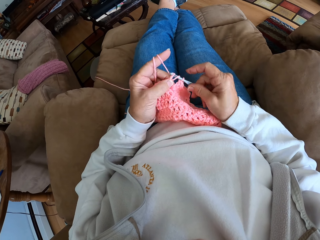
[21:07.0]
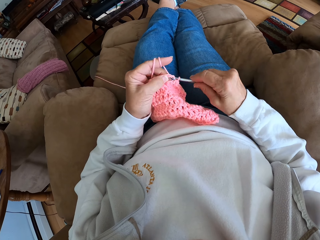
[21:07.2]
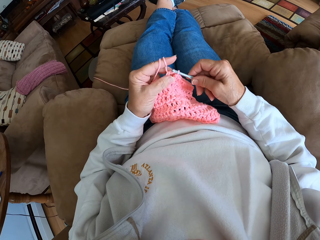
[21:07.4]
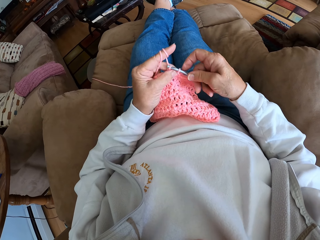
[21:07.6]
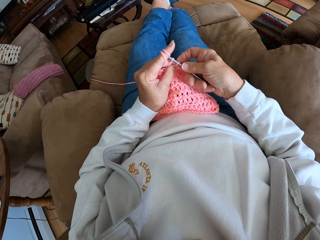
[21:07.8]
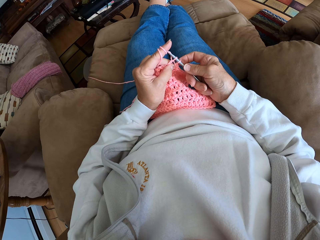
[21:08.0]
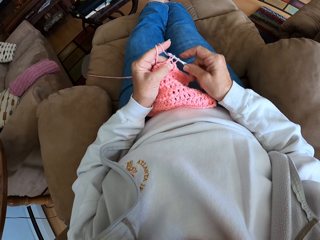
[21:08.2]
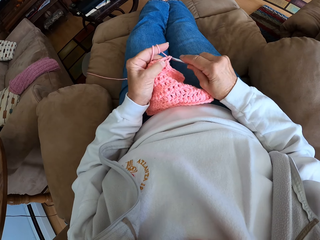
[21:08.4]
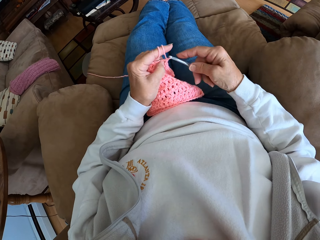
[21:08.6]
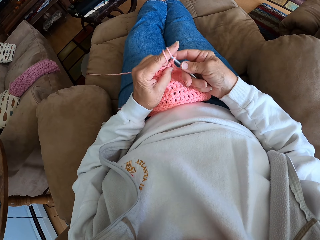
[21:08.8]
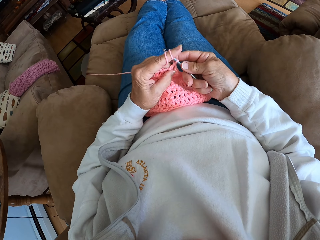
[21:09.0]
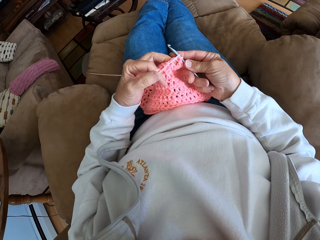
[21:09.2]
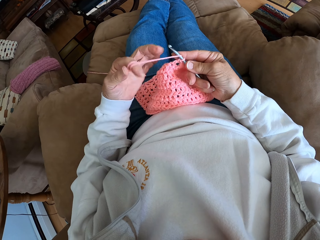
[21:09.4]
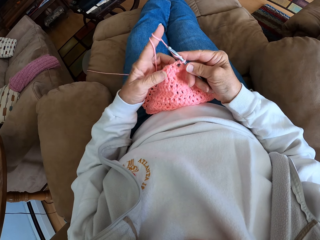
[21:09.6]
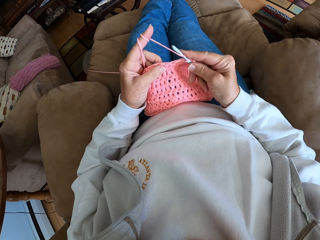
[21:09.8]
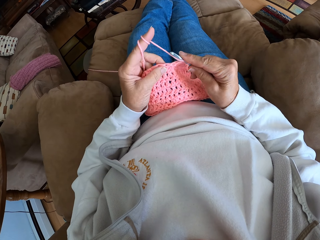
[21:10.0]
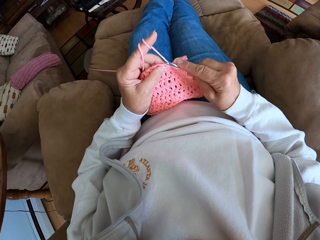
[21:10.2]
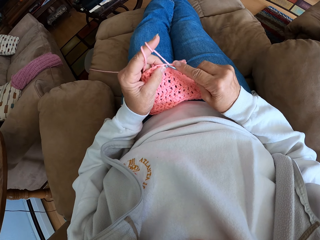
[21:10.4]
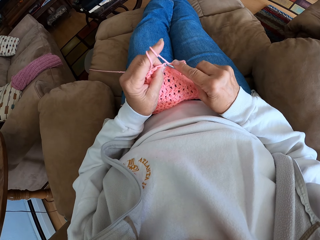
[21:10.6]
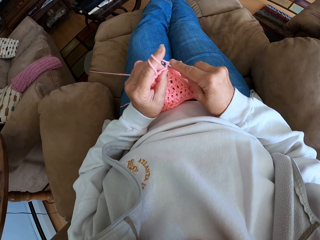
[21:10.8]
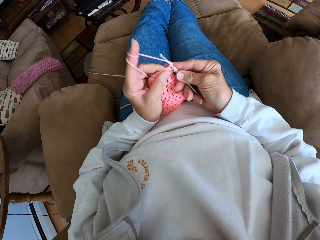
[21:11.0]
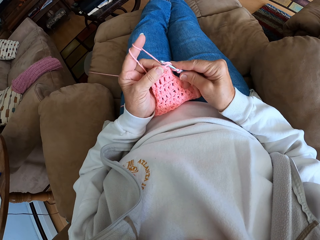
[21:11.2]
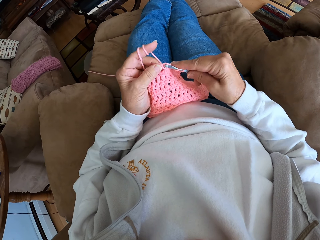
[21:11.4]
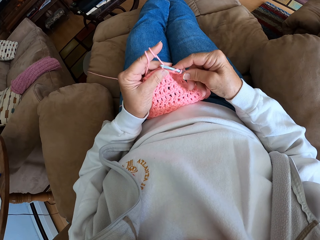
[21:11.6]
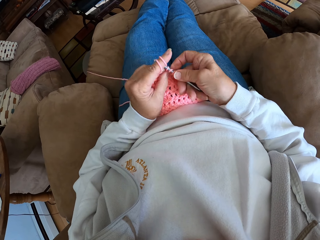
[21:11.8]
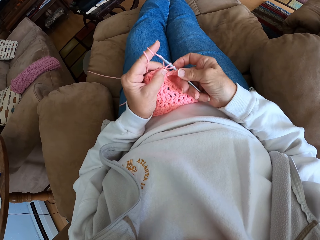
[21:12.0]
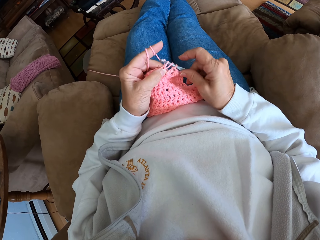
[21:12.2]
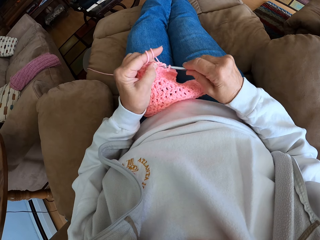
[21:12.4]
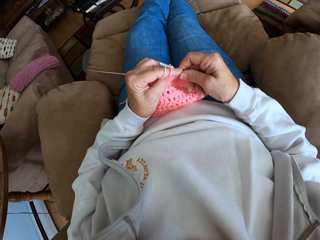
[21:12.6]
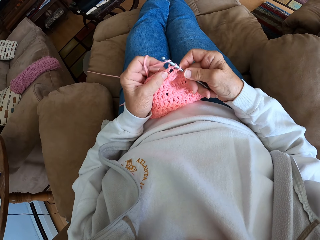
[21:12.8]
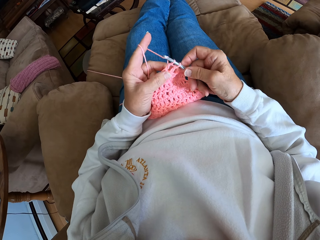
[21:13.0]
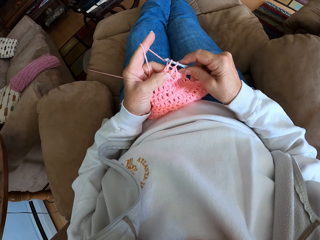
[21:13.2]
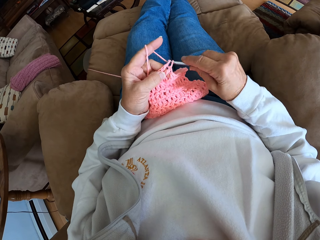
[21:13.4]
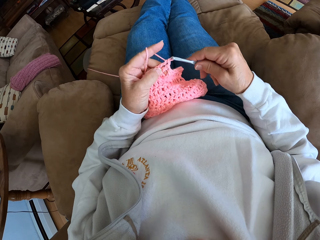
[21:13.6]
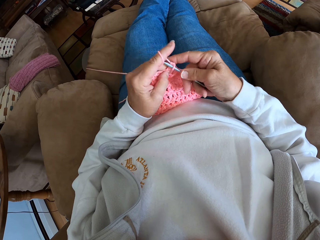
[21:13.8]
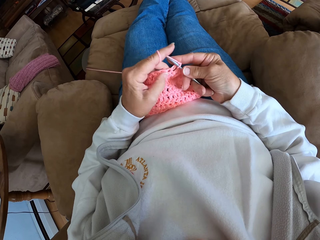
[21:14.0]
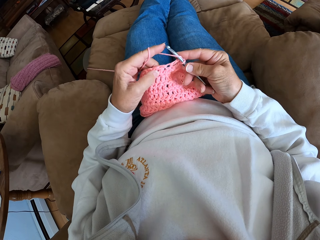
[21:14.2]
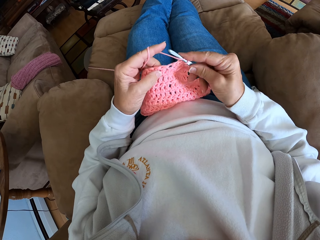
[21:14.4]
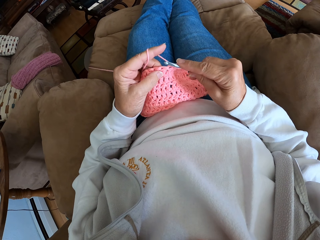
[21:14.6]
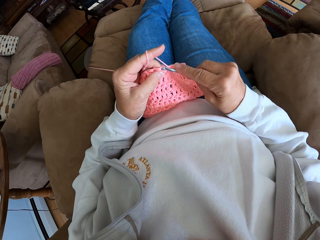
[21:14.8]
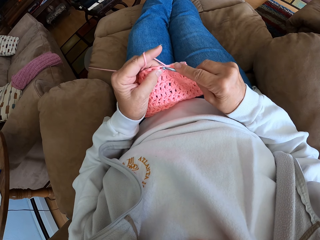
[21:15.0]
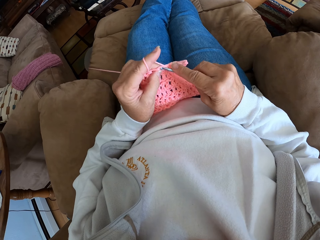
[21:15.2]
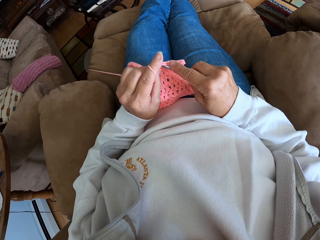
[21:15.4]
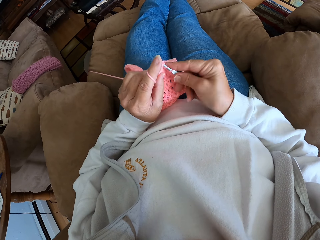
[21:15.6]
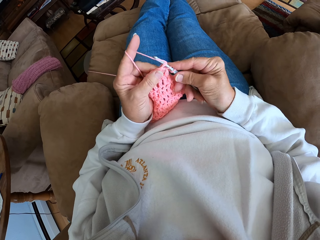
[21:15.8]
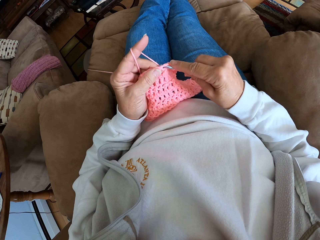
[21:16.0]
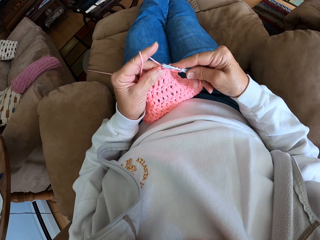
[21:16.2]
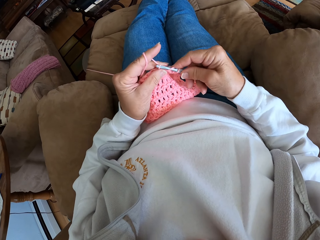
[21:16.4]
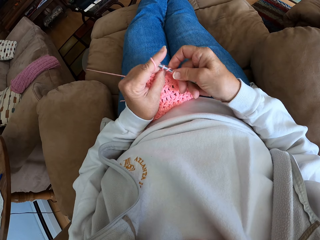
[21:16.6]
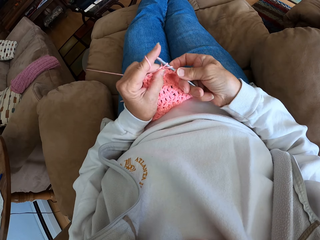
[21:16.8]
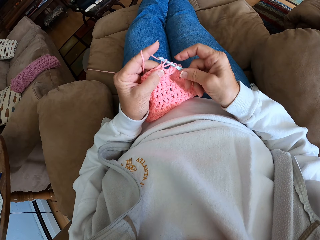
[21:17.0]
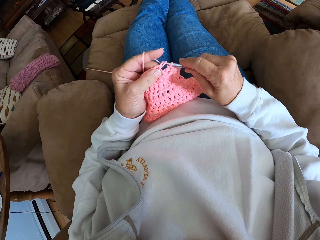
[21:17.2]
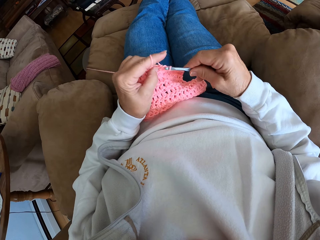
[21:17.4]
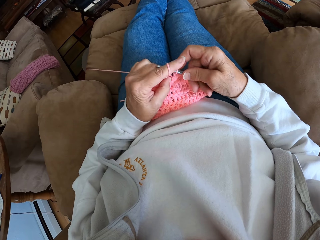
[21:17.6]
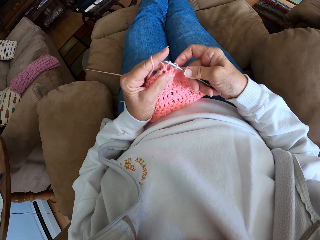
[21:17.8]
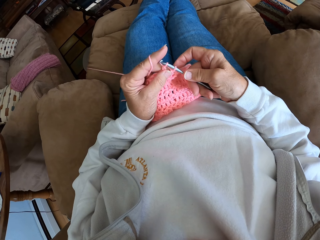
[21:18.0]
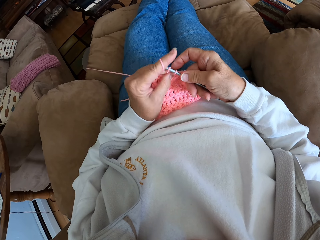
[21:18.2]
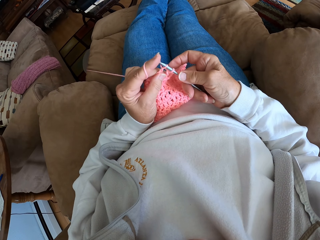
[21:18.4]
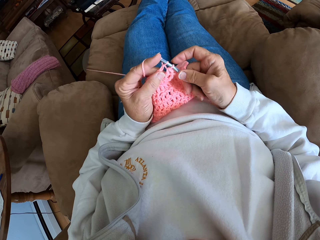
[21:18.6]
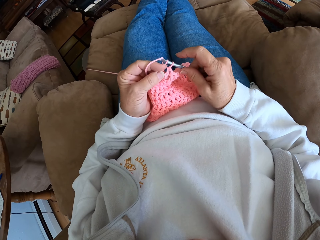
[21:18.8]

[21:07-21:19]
The camera wearer rolls the hand knit yarn on her index finger. She knits the garment with her hand.

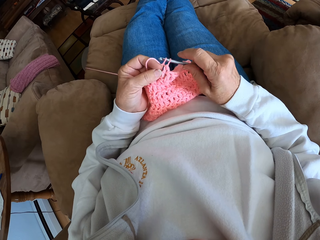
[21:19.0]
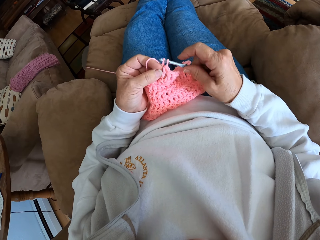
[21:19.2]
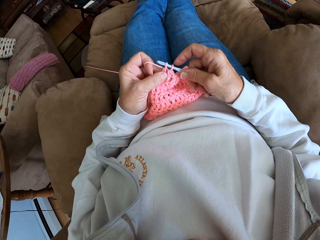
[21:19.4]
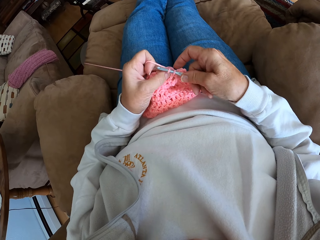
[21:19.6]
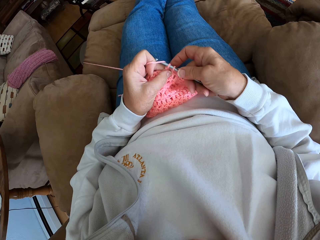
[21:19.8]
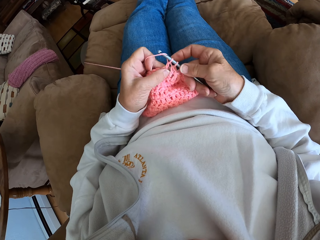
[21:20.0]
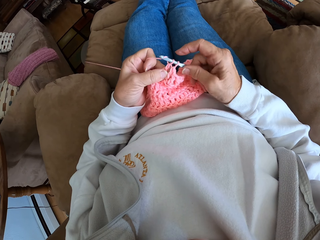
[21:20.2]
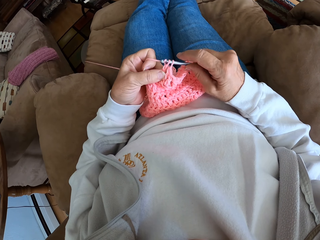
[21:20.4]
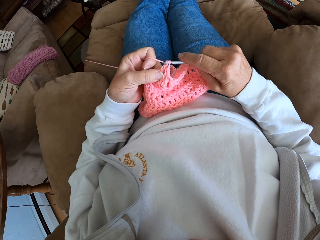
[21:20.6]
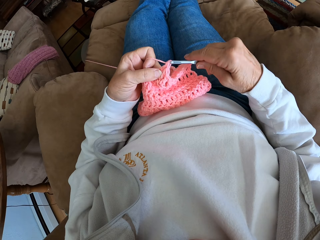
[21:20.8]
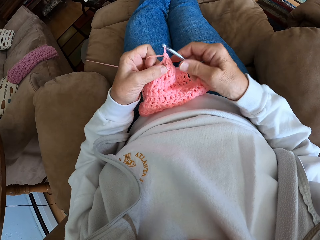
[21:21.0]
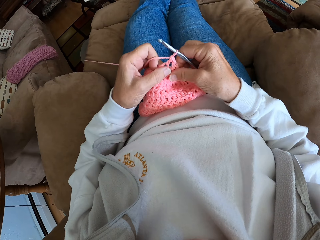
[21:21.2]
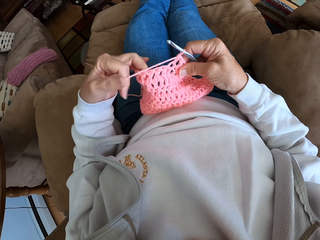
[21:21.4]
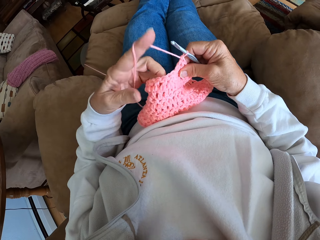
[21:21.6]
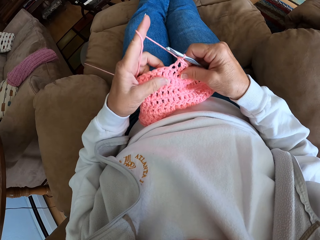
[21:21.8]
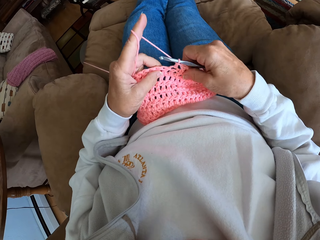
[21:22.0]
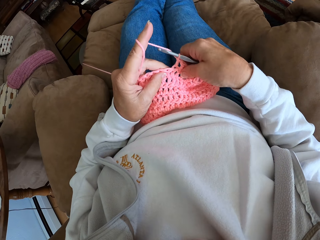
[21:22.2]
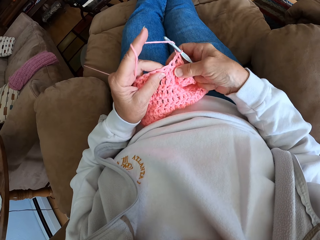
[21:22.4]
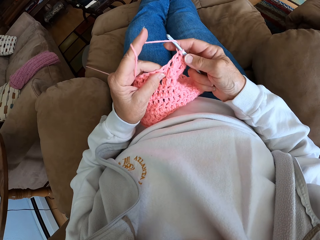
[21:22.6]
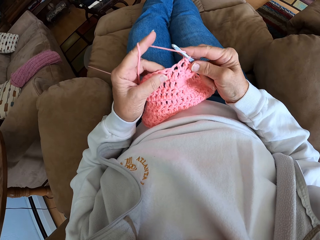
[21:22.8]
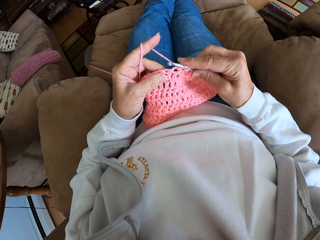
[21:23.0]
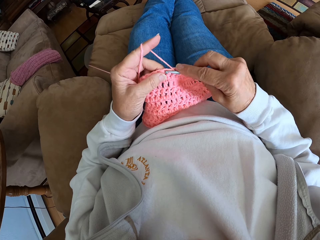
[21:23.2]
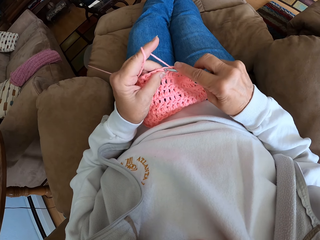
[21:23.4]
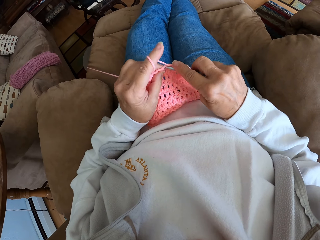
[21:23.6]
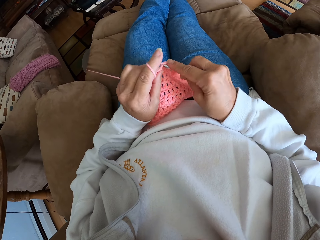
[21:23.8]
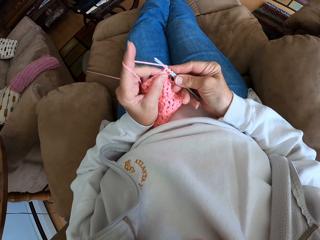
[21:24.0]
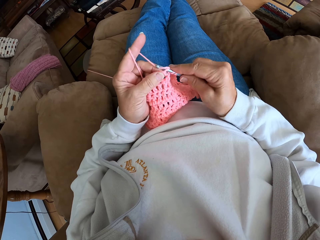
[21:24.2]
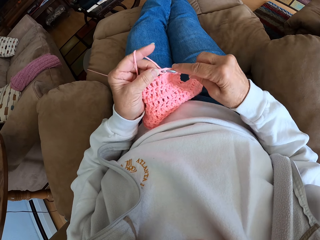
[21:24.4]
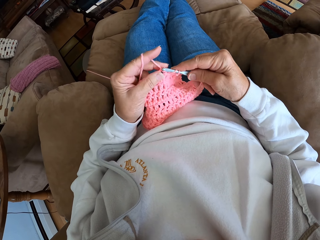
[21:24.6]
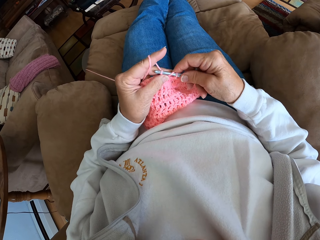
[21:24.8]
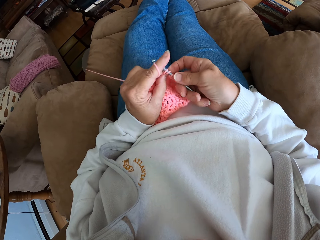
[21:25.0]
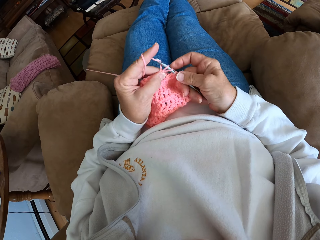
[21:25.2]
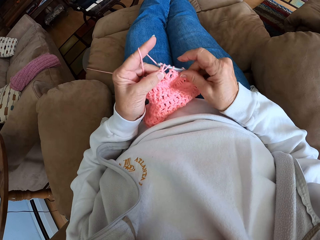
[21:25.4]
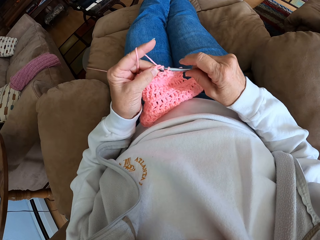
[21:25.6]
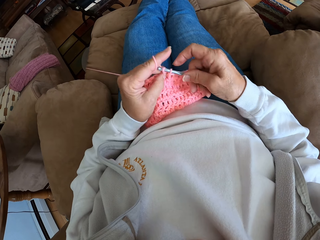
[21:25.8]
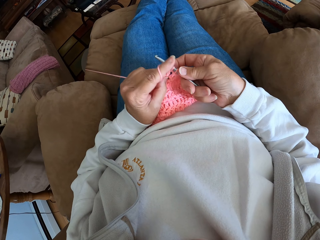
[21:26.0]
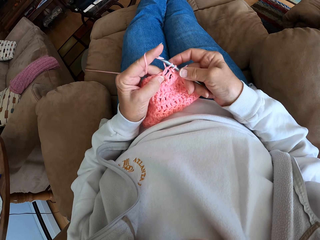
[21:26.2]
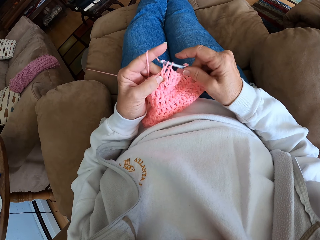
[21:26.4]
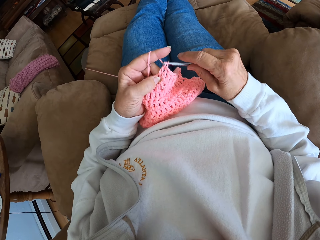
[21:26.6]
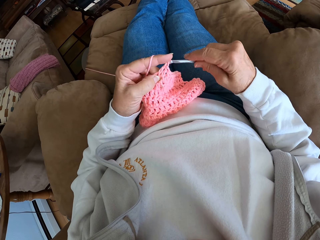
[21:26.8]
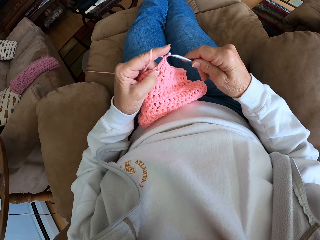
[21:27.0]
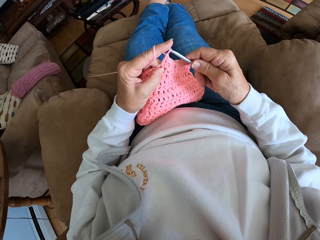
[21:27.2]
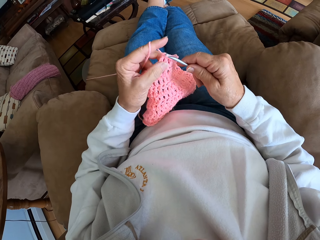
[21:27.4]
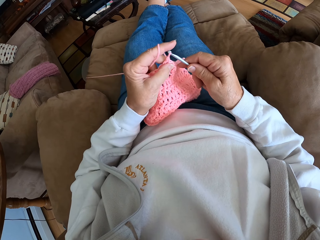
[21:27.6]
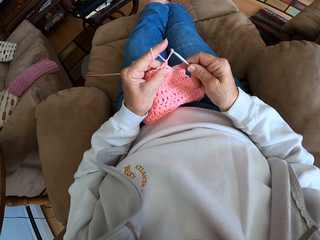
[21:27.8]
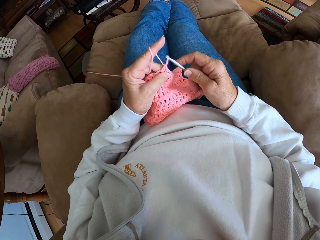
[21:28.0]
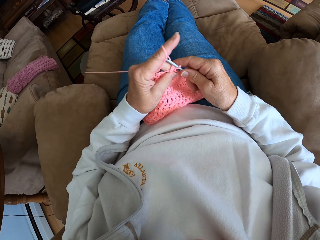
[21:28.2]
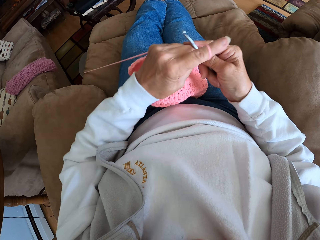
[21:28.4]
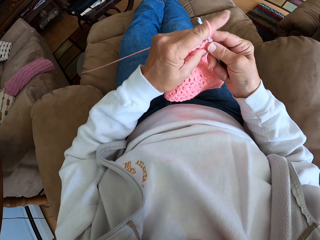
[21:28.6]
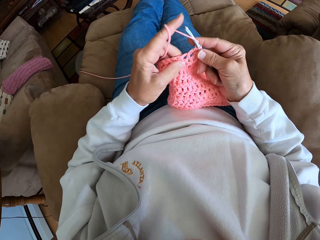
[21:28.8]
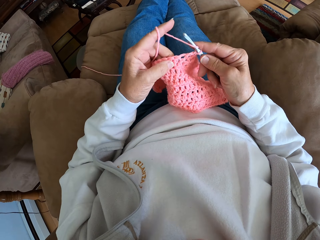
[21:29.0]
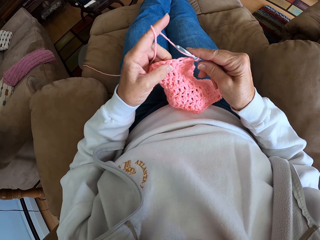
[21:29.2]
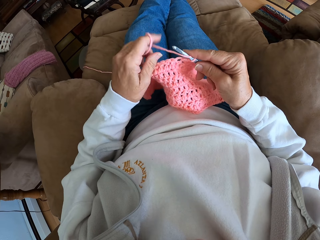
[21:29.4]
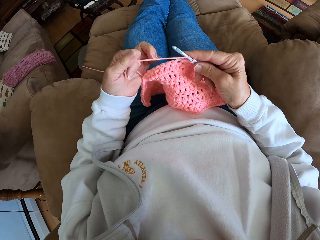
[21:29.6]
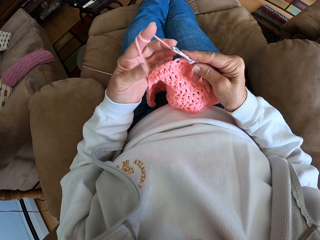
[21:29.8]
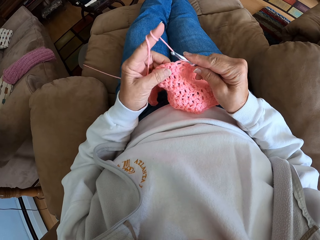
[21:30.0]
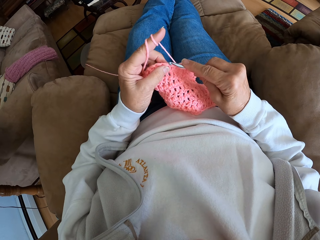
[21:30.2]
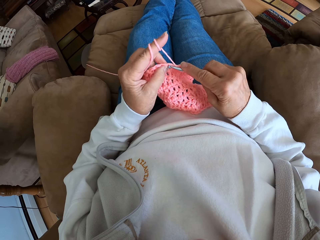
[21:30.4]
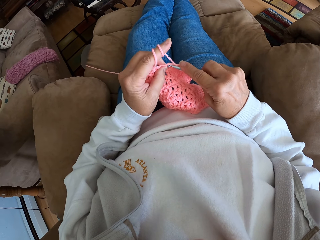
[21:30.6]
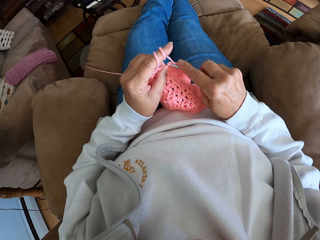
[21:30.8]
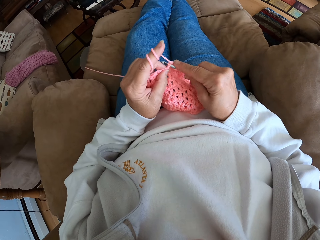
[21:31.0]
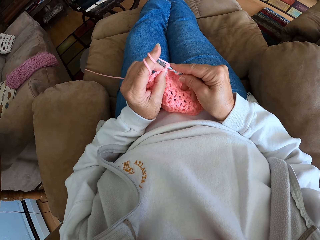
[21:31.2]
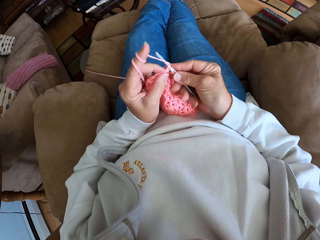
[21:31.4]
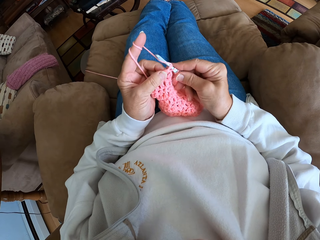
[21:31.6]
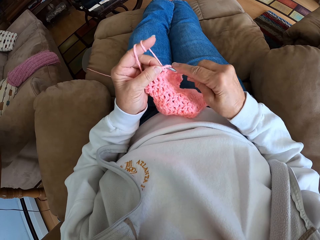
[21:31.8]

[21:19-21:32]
The camera wearer rolls the hand knit yarn on her index finger. She rolls it again. She knits the garment with her hand.
